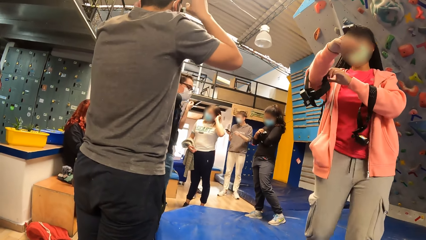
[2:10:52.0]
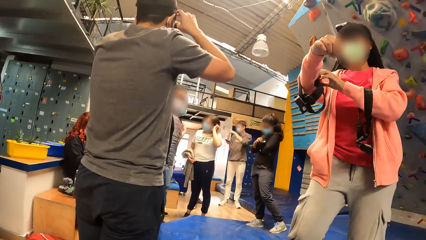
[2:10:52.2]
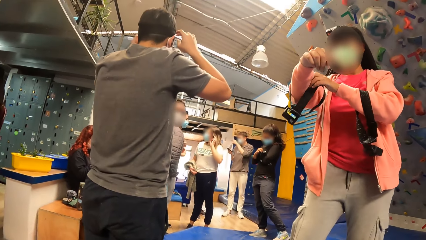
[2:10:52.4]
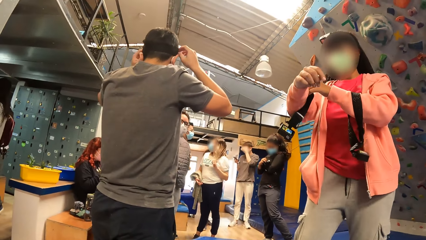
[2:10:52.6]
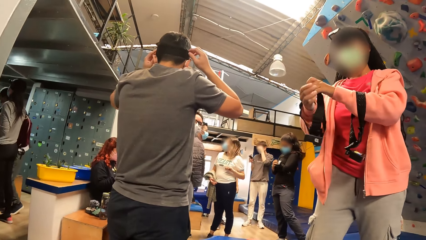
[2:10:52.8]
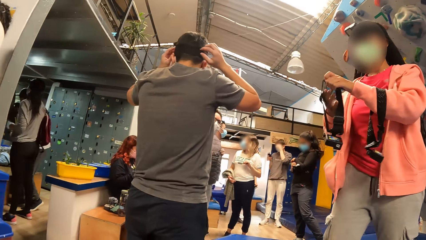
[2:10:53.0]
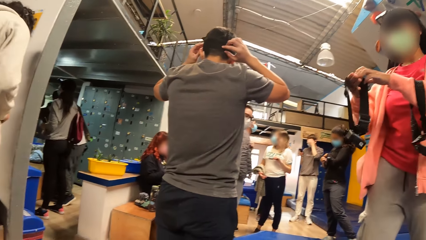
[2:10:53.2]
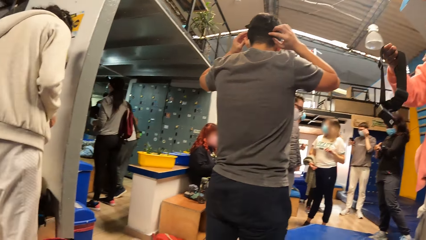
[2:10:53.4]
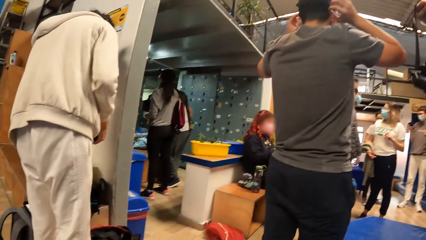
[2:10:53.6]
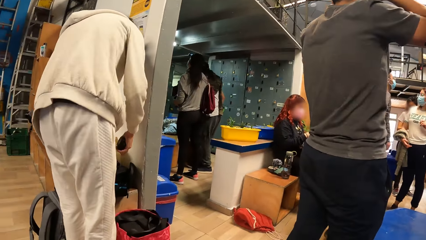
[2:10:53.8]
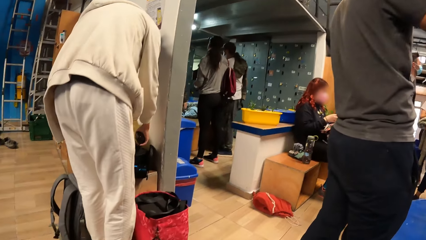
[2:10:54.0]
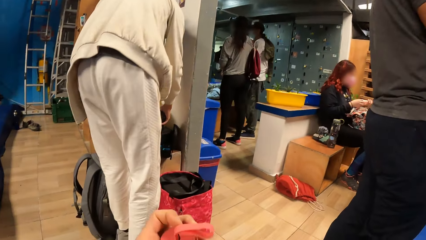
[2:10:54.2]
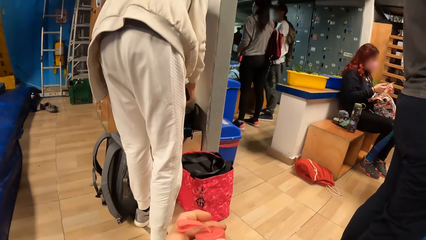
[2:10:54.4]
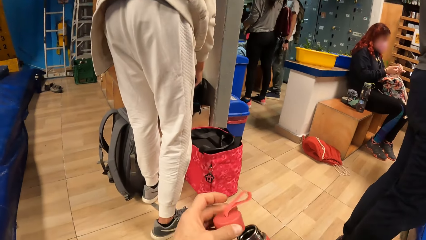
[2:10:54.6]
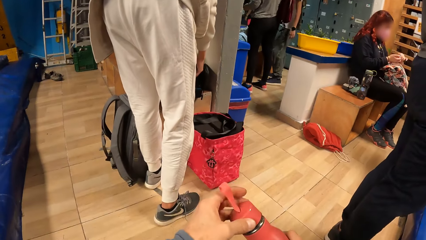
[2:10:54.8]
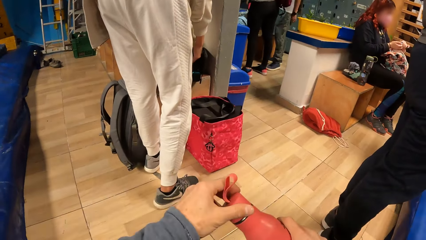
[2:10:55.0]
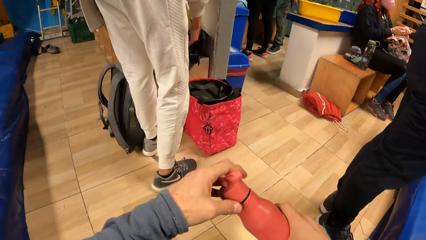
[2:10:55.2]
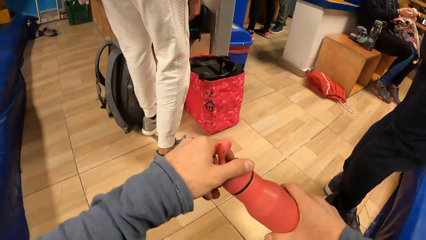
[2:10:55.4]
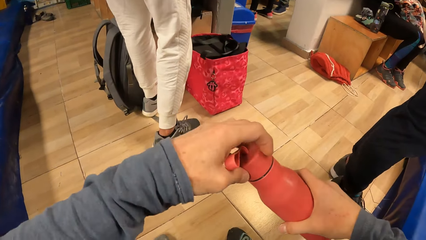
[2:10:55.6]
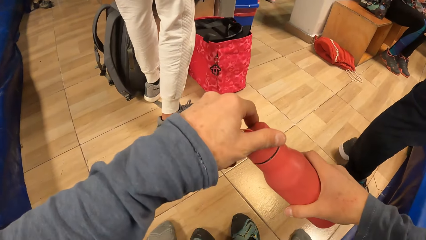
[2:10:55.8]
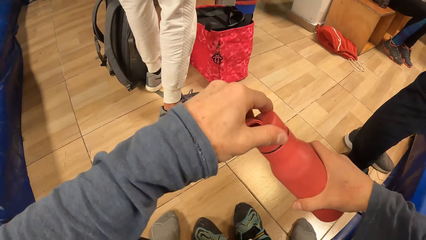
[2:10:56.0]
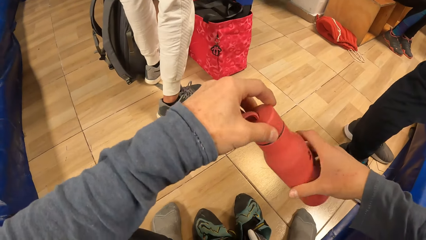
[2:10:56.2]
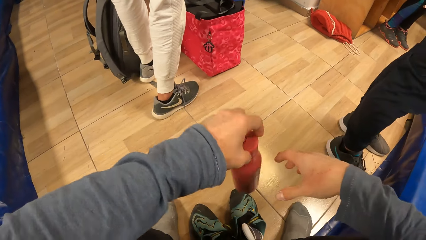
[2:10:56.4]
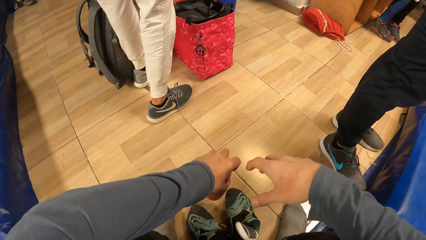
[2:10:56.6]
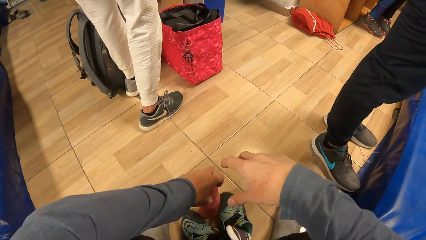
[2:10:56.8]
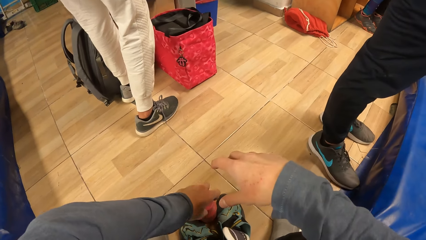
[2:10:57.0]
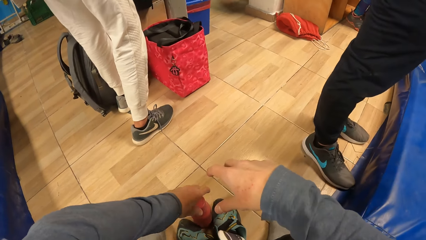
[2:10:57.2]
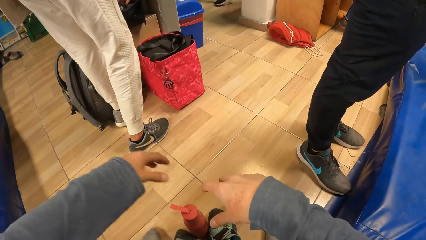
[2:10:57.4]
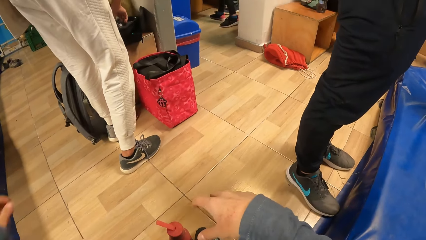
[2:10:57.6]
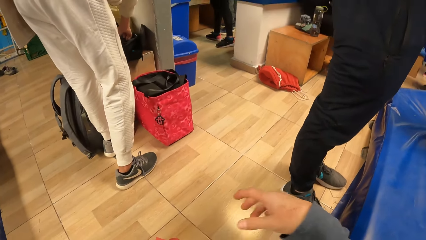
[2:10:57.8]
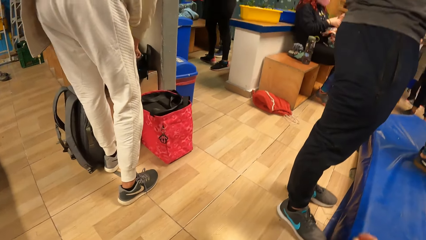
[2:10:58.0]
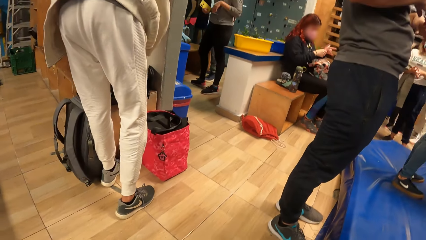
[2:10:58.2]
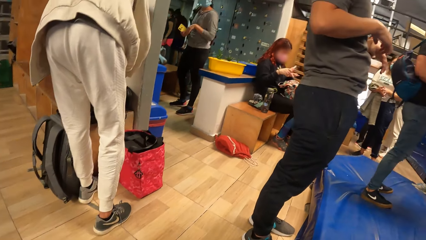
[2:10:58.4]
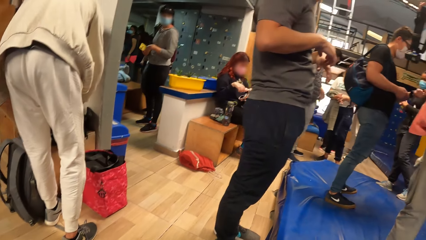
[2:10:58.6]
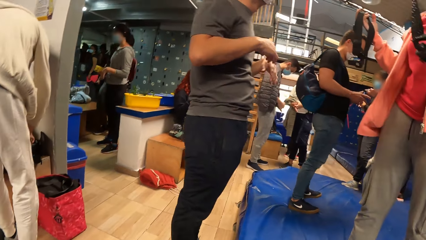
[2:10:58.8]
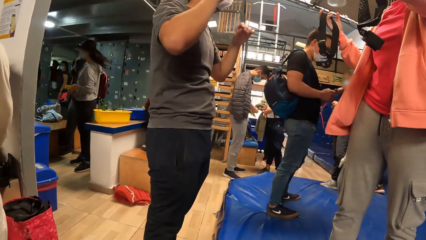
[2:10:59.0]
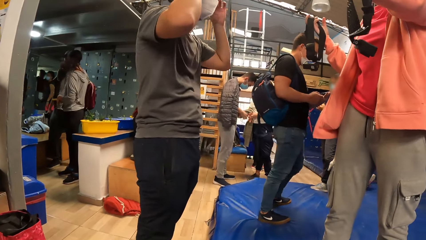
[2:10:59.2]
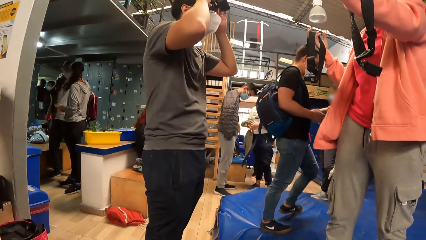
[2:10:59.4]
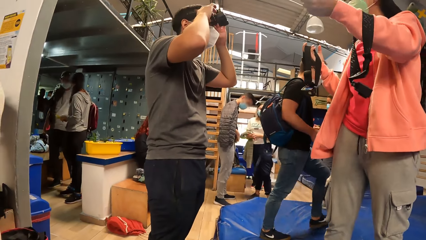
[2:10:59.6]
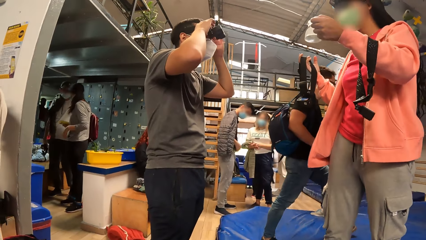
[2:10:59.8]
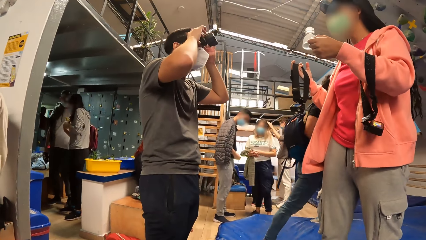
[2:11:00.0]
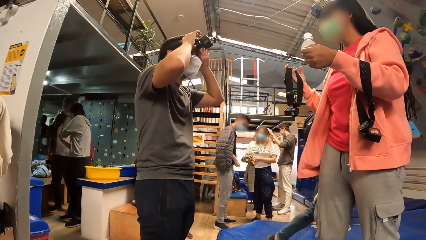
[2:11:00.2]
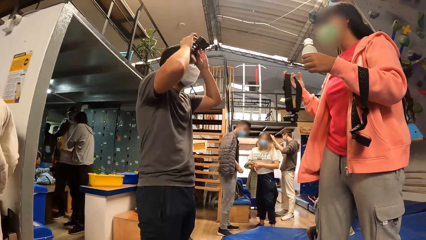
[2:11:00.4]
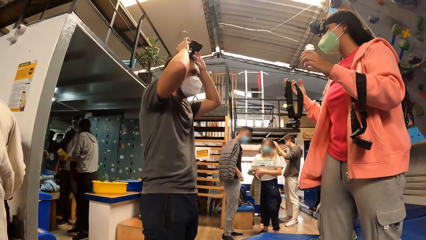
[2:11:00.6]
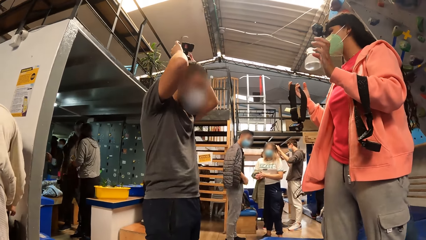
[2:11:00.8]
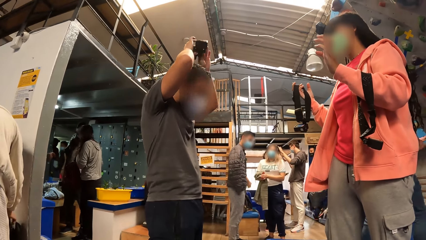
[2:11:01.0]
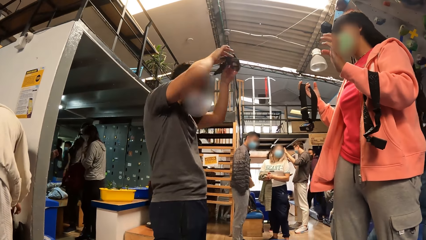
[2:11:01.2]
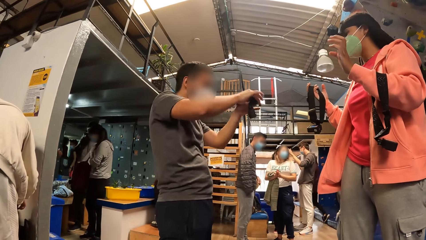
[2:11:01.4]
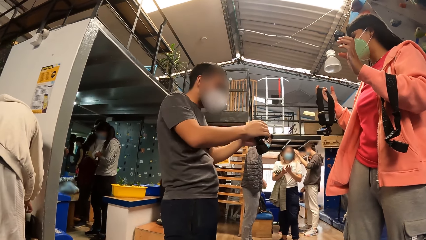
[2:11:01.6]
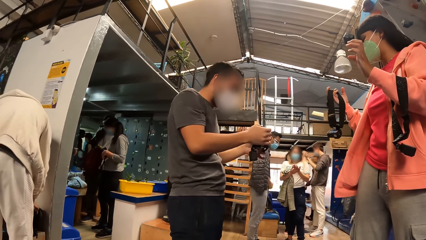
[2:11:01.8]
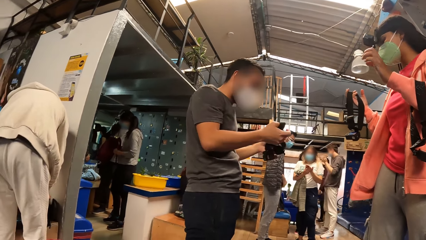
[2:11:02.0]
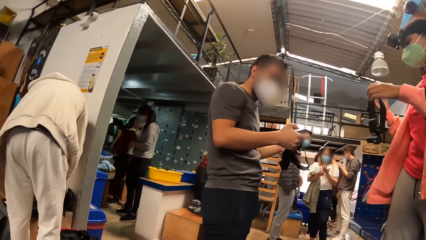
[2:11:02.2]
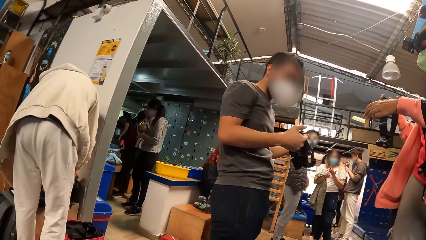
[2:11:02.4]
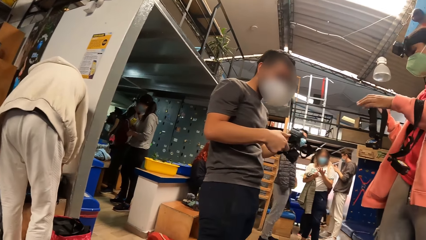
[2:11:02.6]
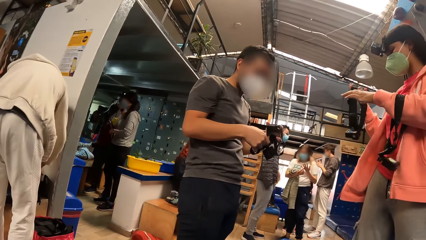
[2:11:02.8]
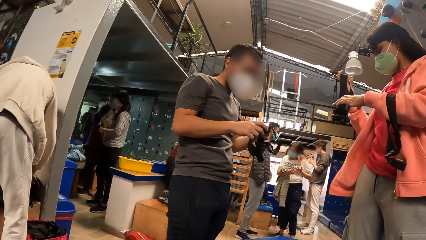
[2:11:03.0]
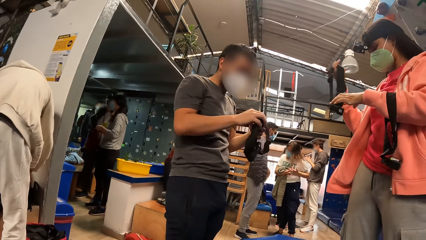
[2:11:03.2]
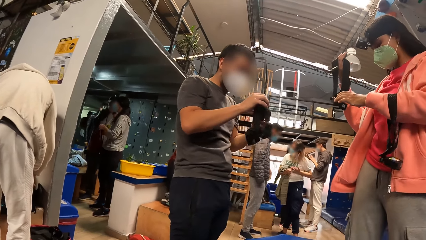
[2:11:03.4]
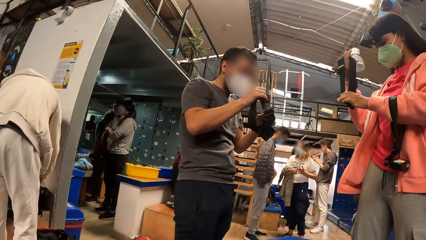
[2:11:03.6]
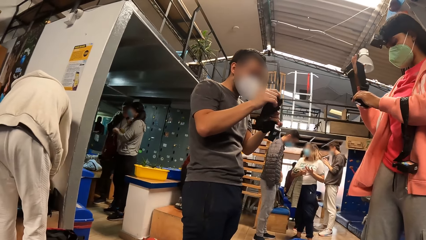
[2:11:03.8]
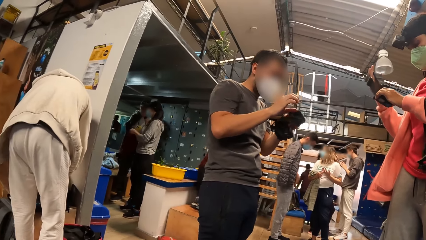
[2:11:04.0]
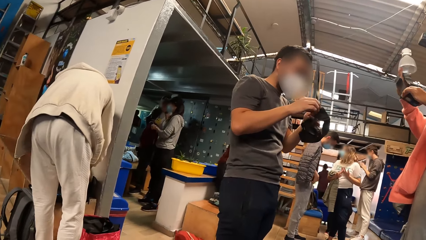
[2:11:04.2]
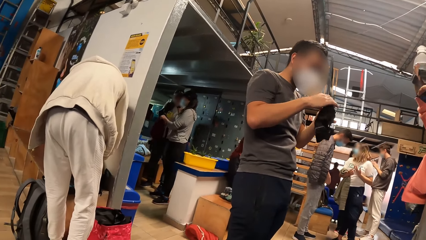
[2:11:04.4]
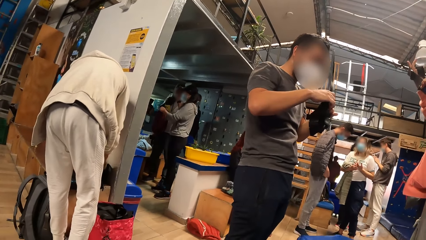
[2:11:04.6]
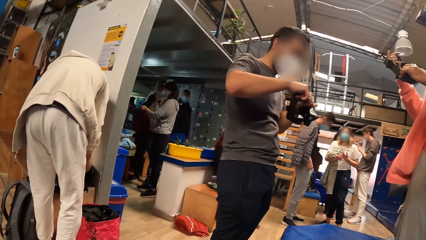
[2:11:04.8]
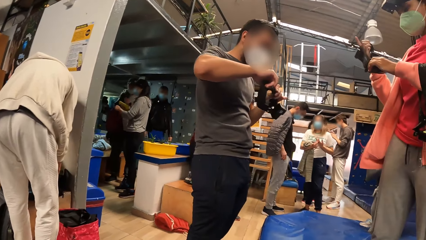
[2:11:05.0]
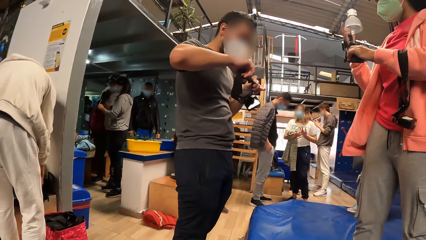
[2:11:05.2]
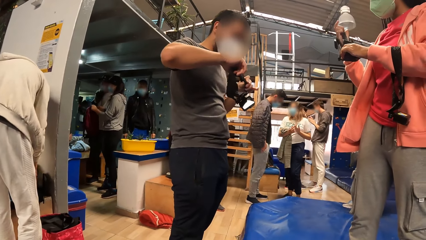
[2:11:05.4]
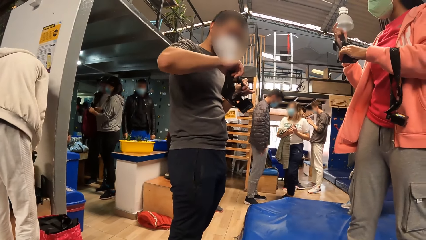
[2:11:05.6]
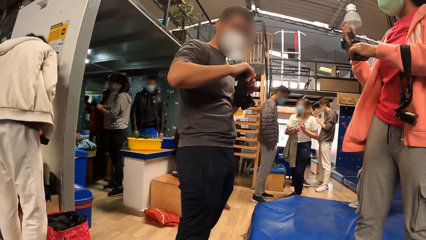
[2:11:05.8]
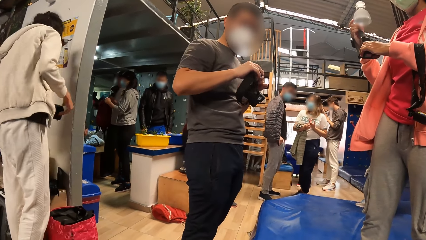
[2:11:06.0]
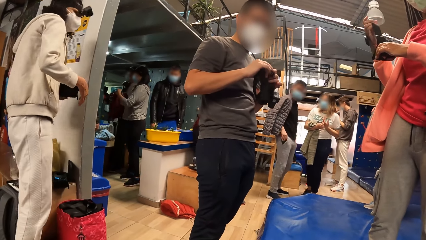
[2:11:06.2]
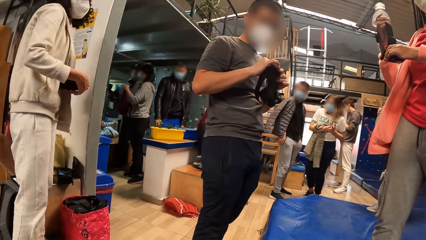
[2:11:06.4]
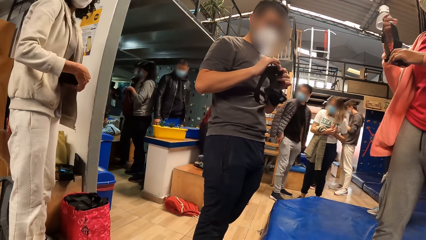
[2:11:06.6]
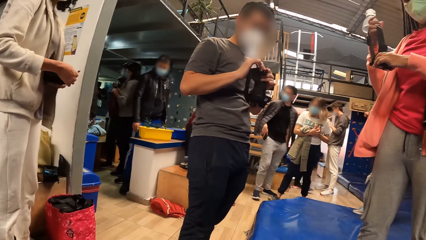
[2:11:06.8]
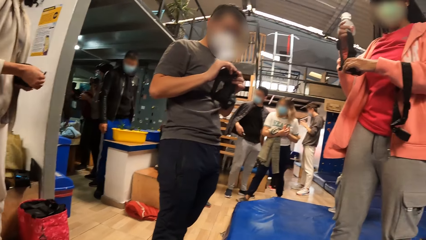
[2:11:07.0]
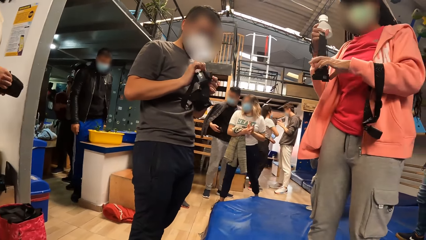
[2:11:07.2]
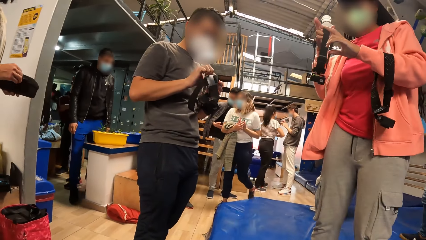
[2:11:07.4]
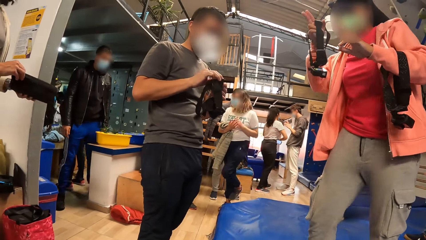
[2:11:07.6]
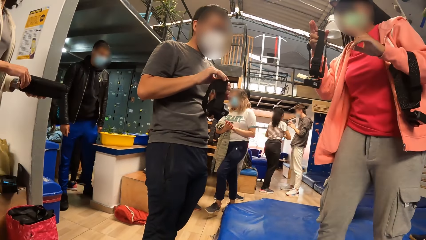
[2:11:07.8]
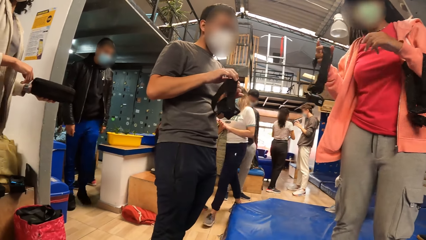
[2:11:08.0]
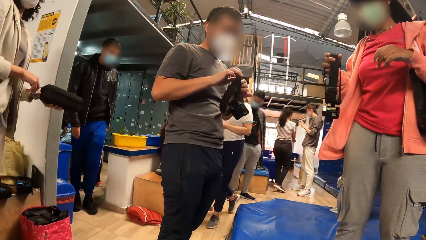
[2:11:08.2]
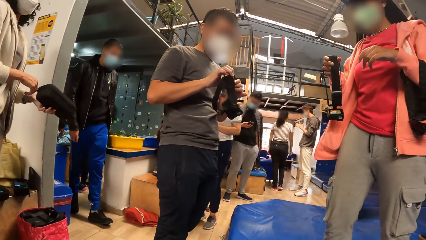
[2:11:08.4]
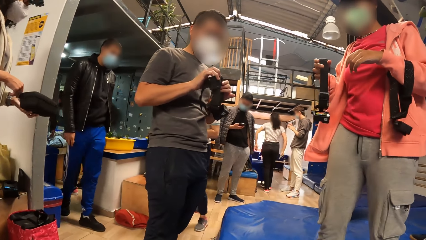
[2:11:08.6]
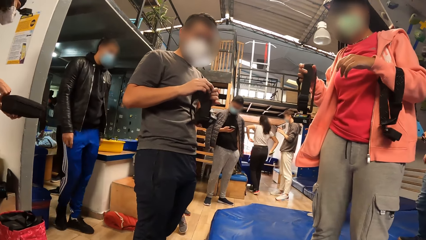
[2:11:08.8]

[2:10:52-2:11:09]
The woman moves the head gear on her right hand with her left hand. A person adjusts a camera. Another person bends. The camera wearer closes a cap of the water bottle with his left hand. He opens the water bottle, and places the water bottle on the floor with his left hand. Another woman goes through the bag on the bench with both hands. A man adjusts the head gear on his head with both hands. A third person interacts with the first person. The man takes off the head gear on his head with both hands. The first person removes the camera. The first woman holds the head gear with both hands. The other woman zips the bag with her right hand. The first woman removes her left hand from the head gear. A fourth person walks in the room.
